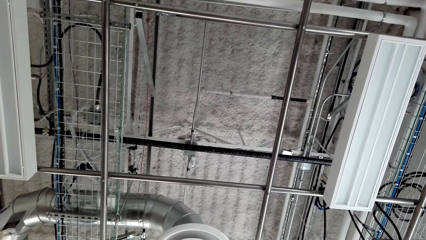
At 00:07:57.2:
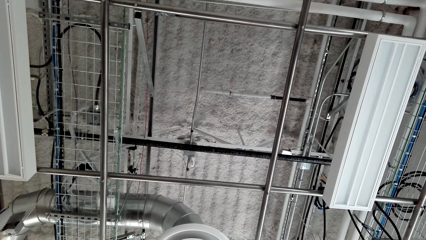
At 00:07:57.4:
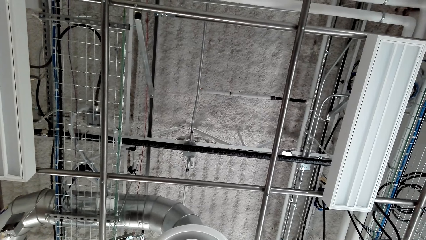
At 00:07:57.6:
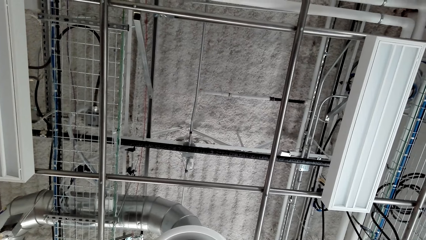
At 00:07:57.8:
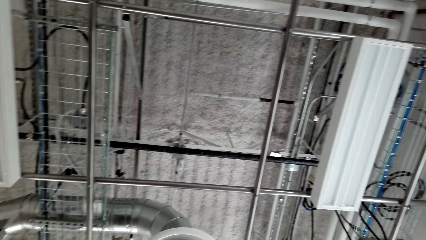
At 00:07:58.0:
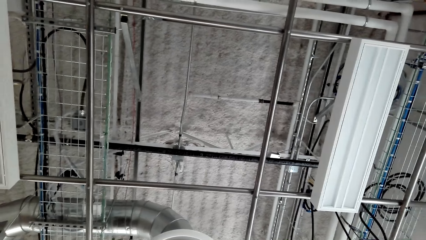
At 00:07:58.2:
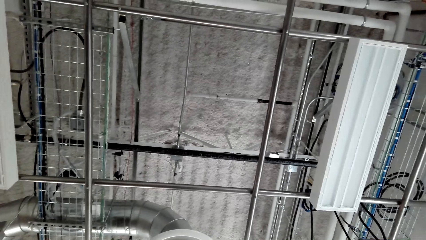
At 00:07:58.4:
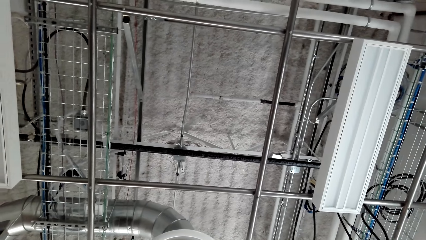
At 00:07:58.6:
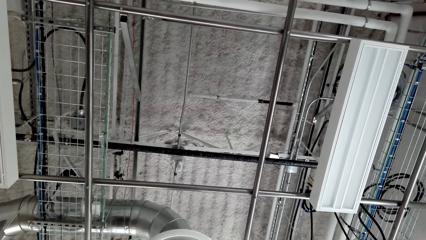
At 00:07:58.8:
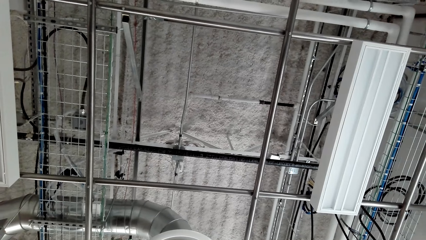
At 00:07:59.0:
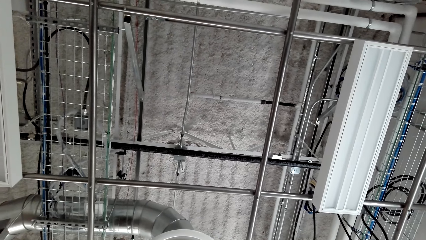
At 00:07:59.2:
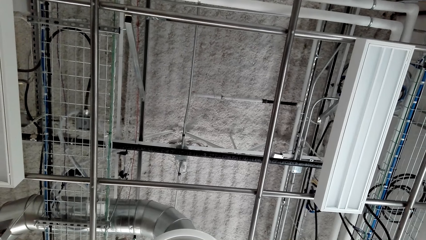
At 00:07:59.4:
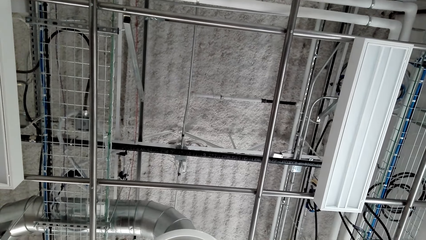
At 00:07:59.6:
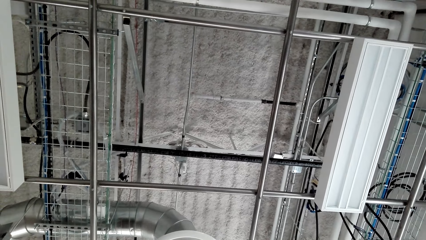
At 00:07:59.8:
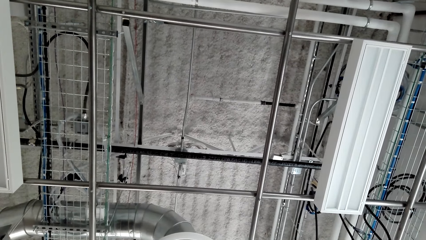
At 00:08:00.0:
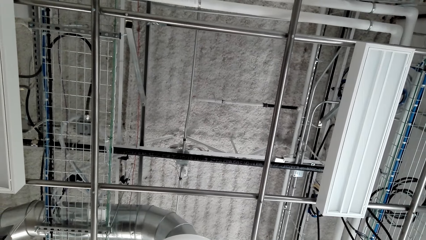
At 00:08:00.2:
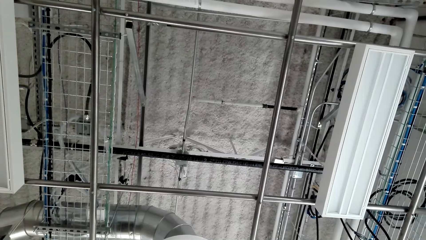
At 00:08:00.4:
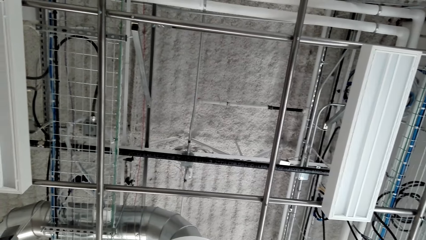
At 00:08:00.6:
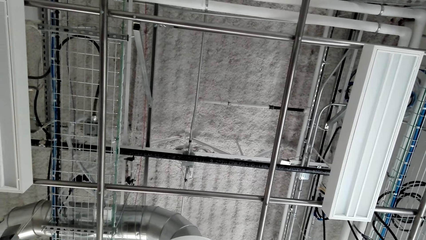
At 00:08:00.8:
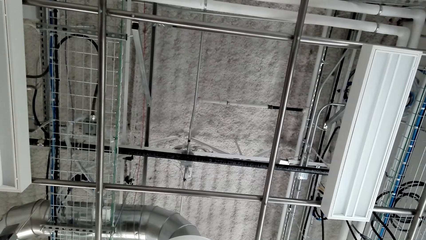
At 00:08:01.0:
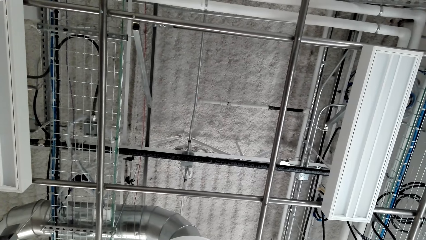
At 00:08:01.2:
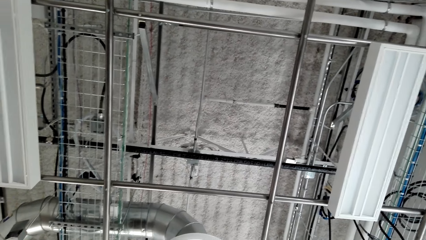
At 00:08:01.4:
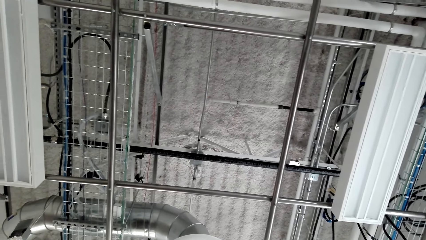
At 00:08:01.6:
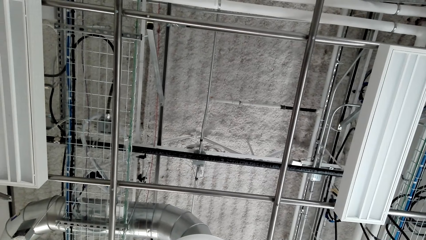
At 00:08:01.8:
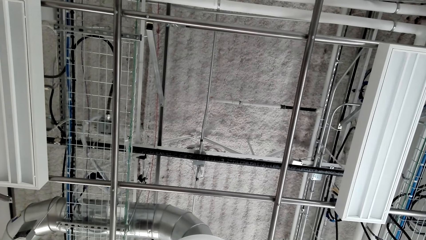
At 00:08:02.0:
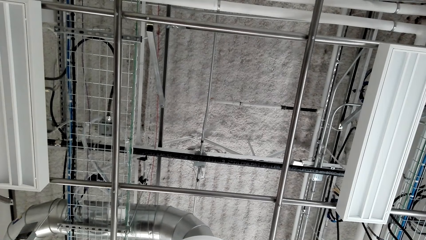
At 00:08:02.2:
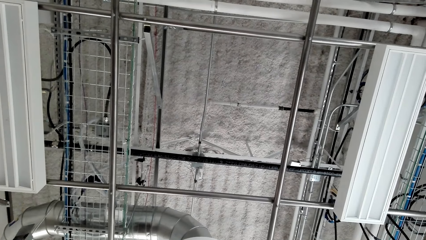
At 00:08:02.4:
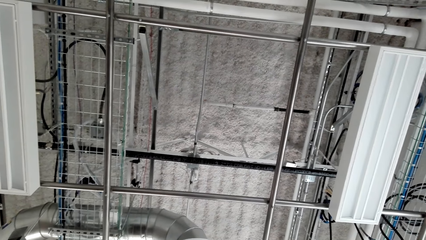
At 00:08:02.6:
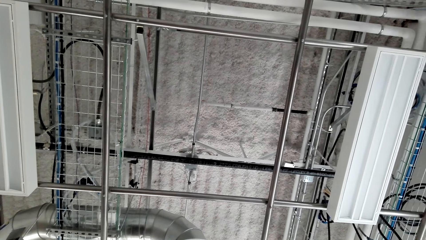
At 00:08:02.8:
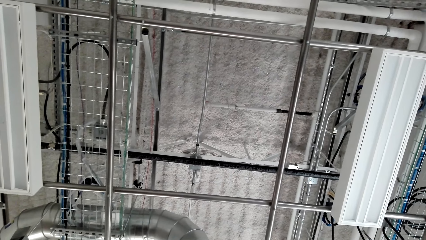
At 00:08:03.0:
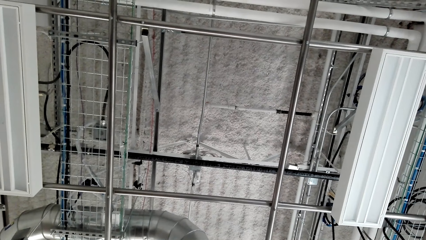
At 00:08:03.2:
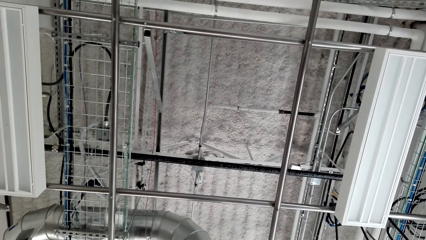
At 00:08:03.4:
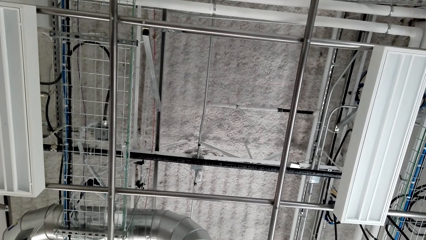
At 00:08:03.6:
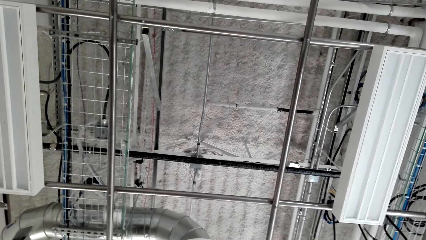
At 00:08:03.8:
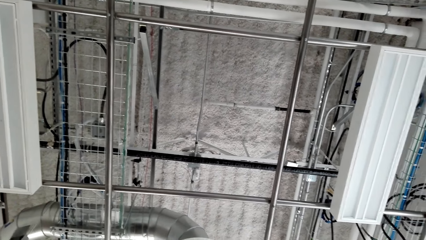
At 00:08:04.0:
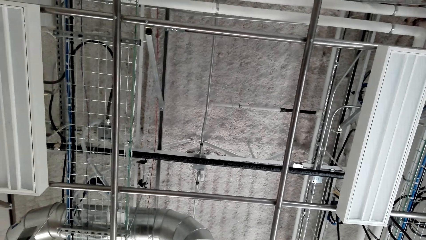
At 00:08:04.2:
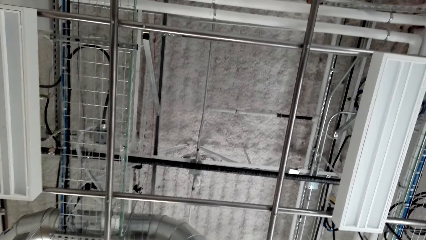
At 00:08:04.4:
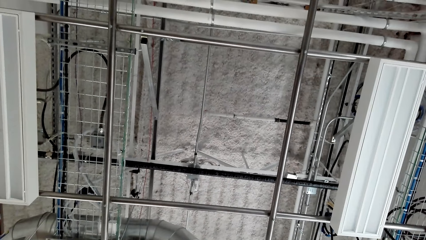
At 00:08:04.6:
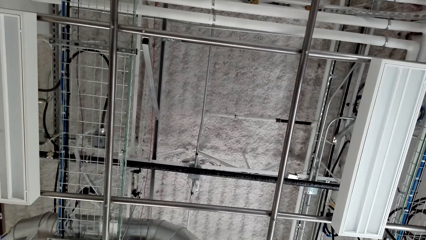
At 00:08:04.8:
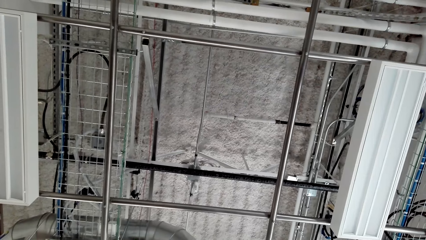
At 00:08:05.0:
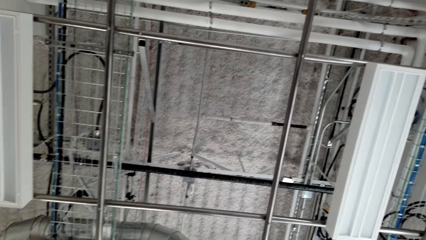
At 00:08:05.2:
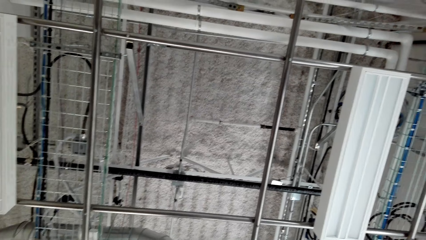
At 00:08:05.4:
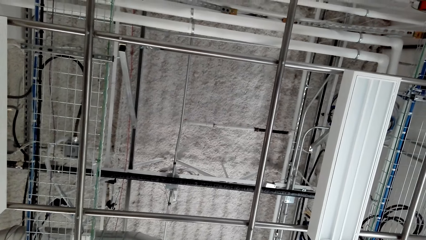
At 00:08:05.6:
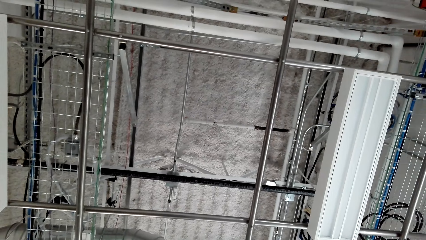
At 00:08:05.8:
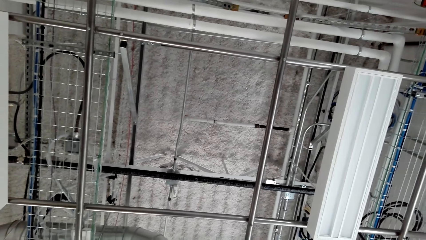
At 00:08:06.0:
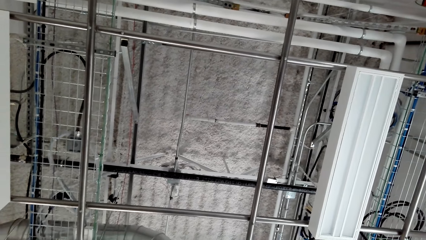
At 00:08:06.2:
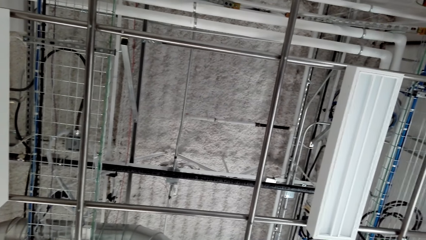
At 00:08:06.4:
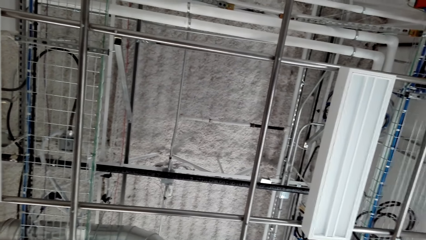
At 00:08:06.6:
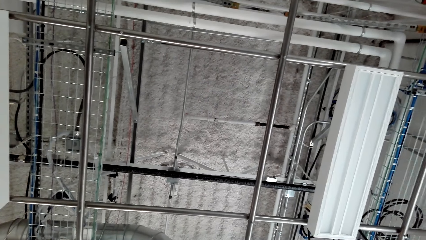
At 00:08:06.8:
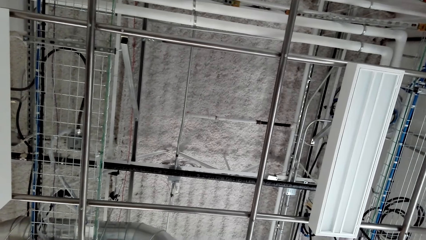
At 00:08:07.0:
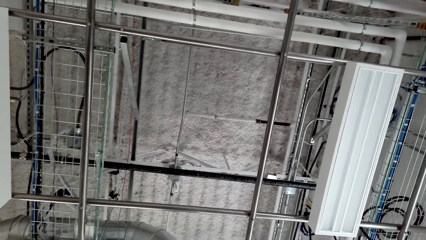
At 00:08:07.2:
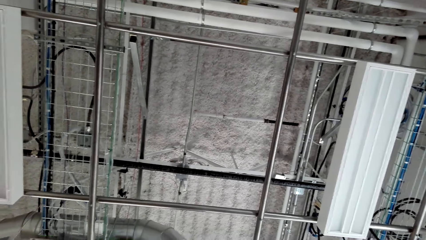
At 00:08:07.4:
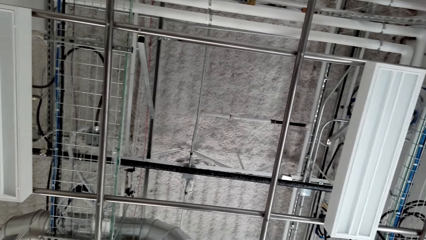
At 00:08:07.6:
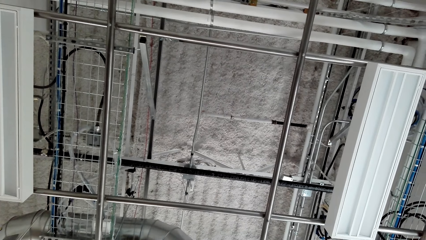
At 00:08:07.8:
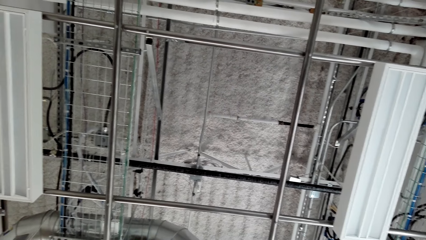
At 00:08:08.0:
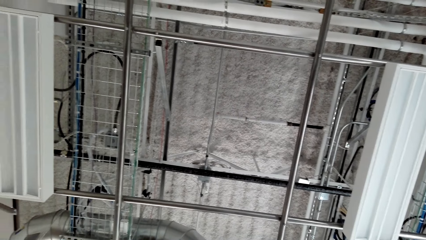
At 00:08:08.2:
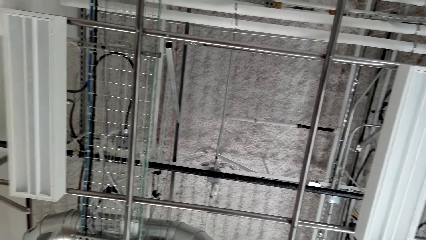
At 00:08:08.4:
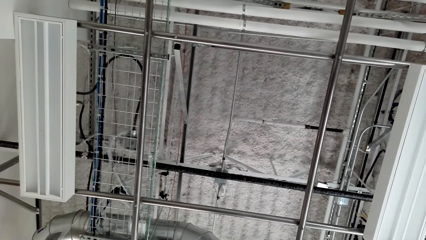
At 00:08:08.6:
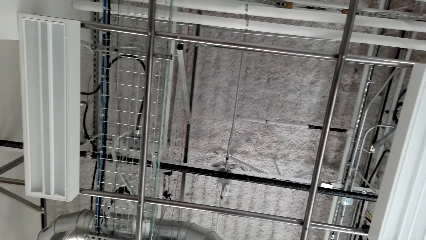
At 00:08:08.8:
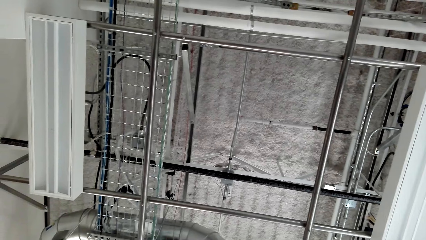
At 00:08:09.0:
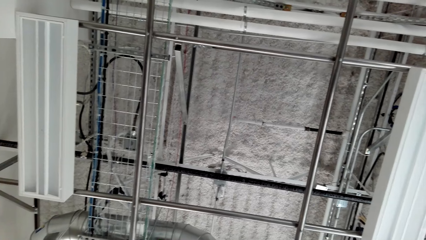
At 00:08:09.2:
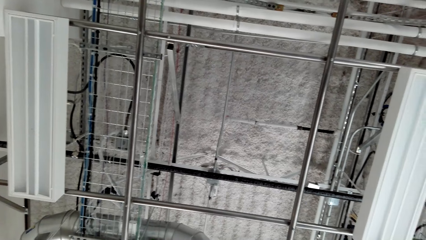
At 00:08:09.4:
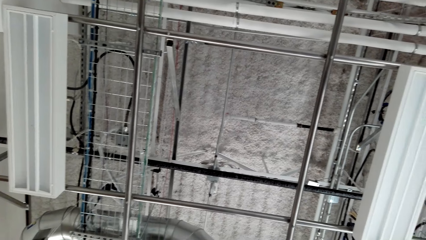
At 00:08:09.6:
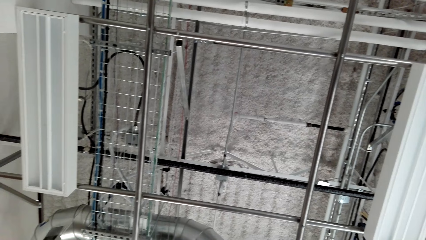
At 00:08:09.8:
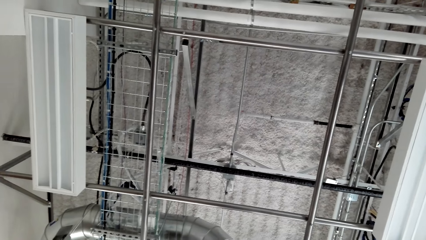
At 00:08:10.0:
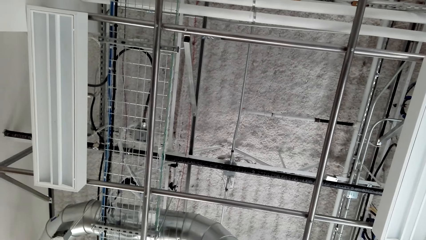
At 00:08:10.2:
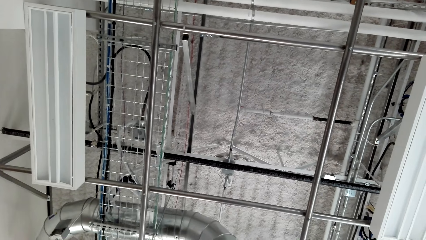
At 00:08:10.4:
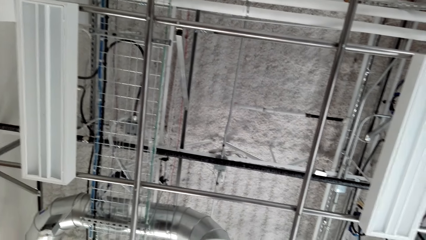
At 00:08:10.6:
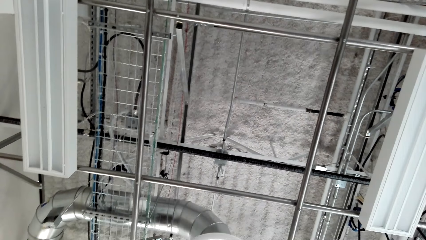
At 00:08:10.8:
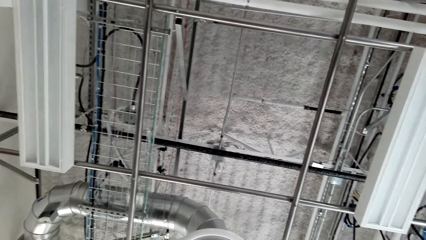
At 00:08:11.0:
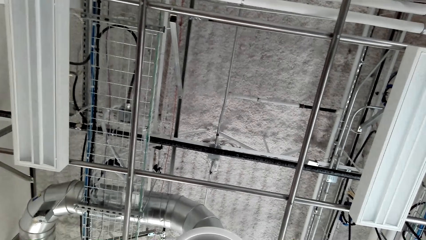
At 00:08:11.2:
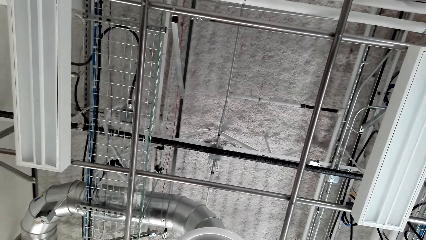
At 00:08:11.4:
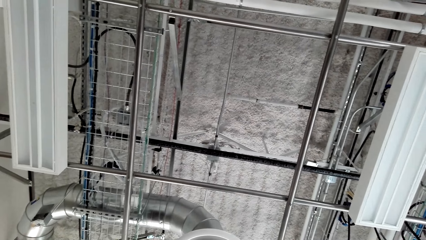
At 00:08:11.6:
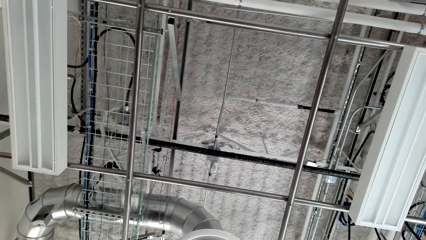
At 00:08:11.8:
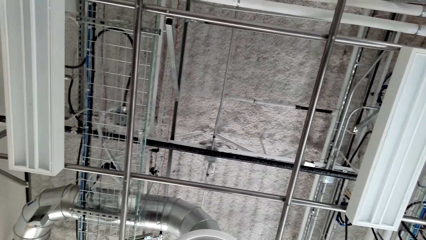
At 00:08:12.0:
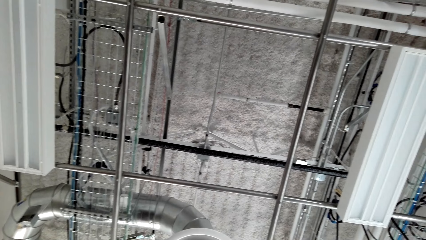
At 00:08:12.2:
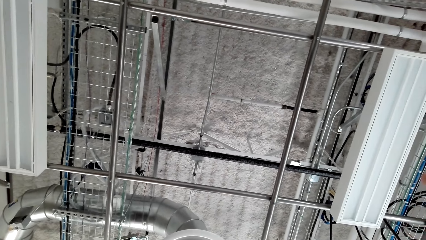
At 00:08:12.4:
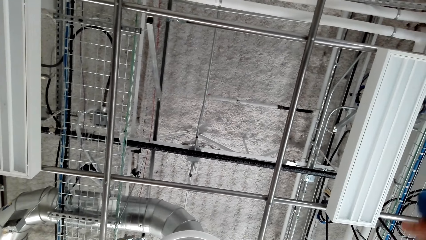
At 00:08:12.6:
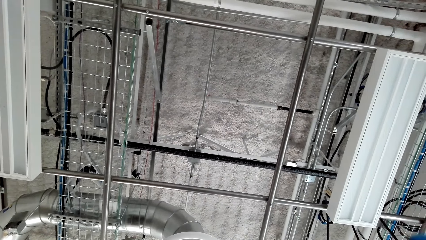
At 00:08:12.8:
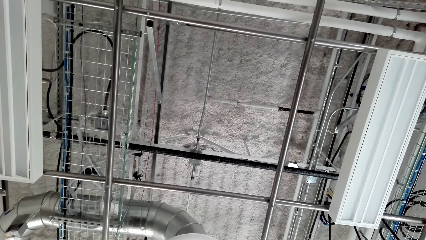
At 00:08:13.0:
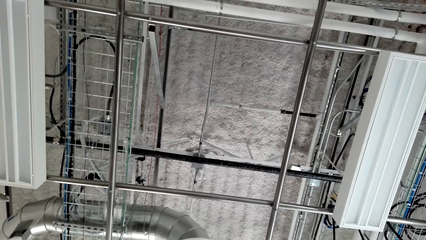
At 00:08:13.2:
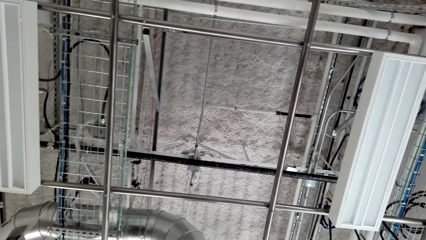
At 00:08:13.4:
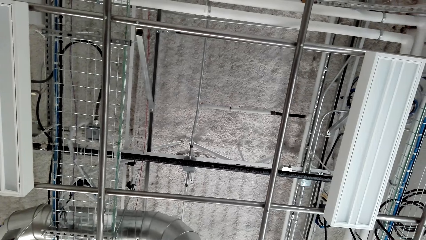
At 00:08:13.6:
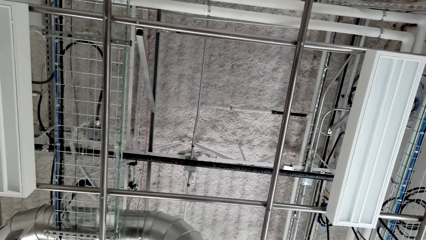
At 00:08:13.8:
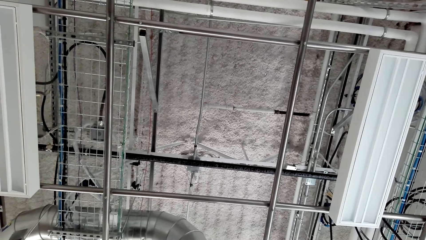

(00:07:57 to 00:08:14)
The camera wearer looks at the ceiling.
